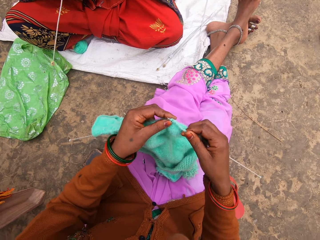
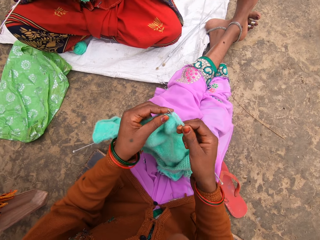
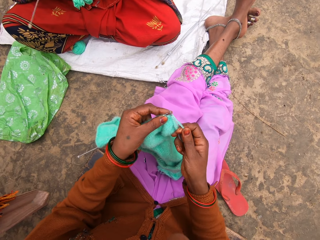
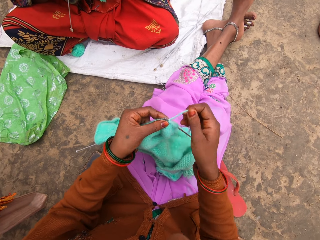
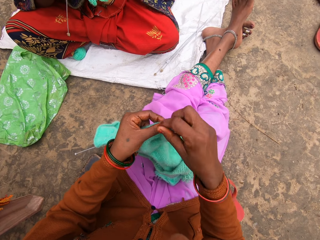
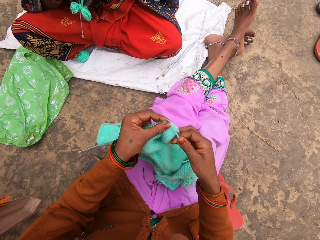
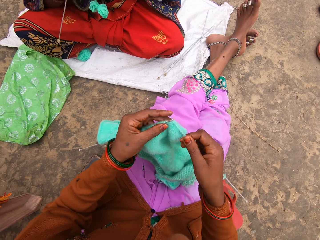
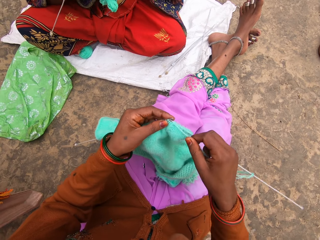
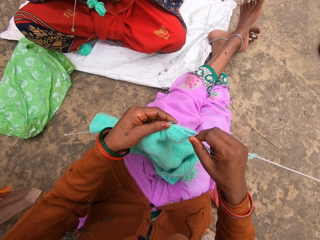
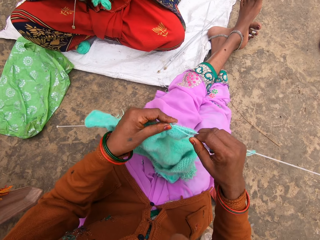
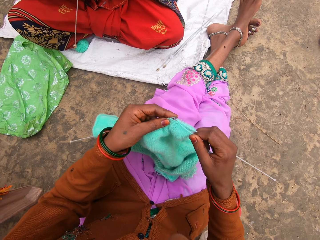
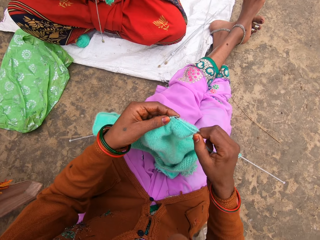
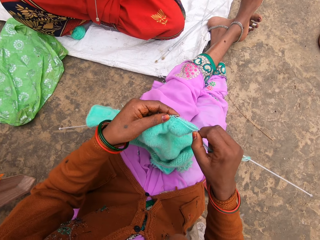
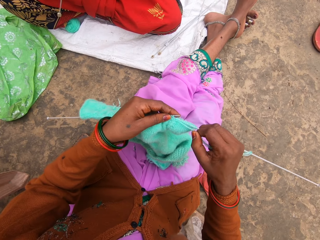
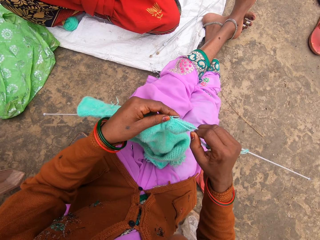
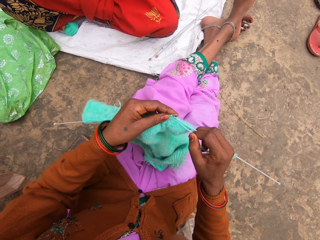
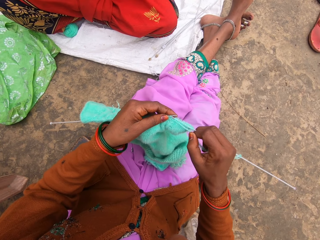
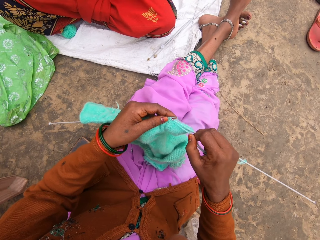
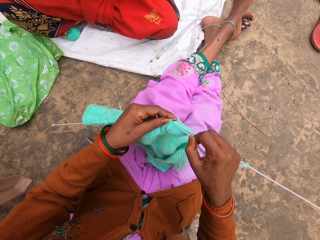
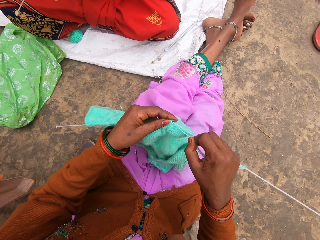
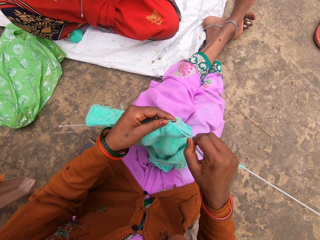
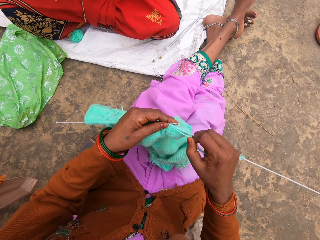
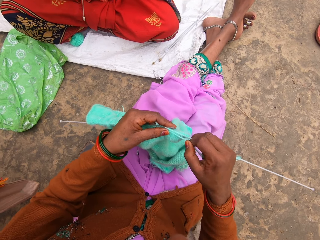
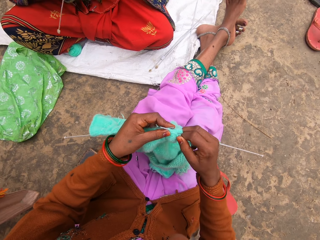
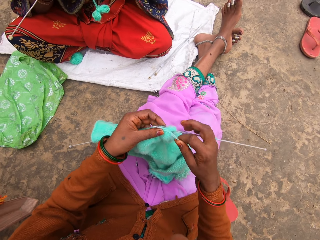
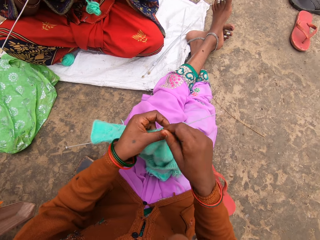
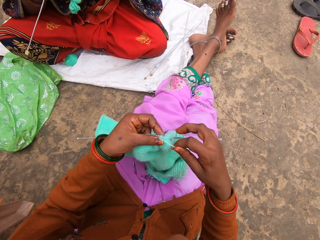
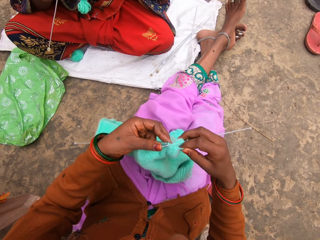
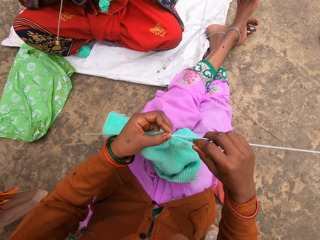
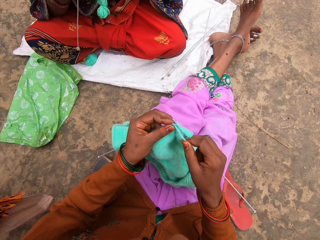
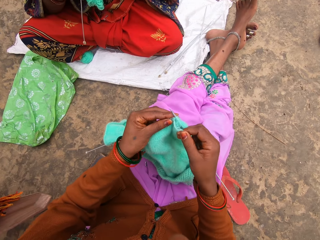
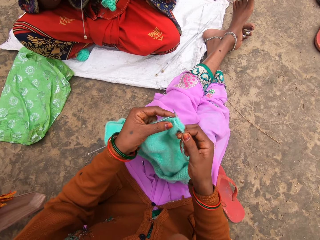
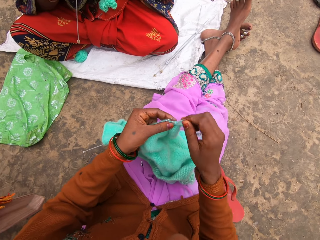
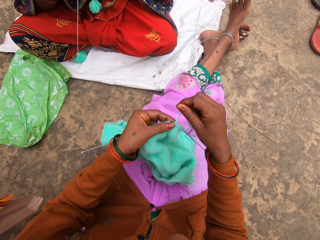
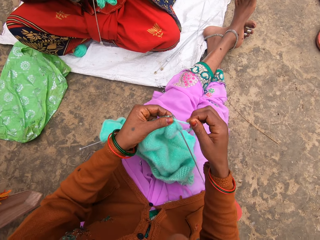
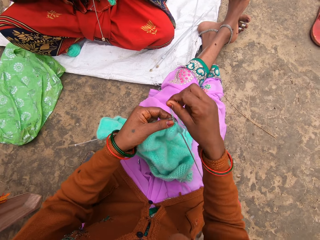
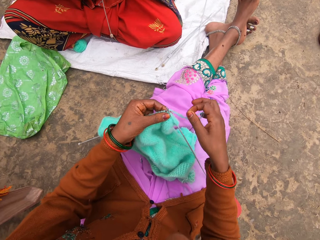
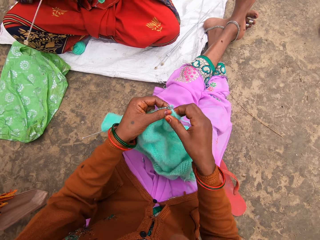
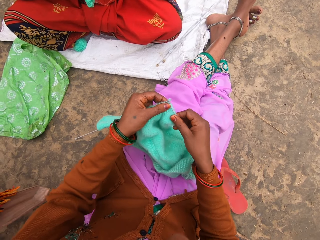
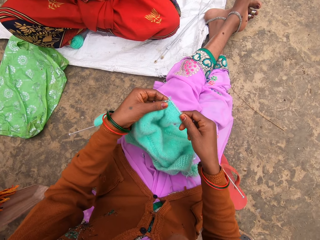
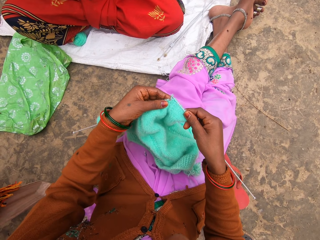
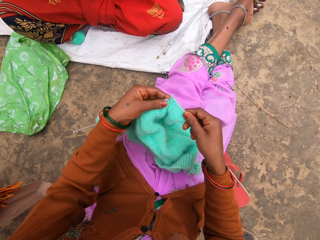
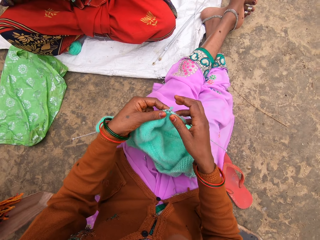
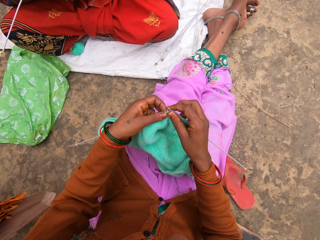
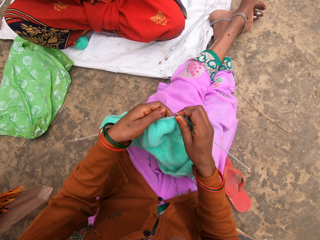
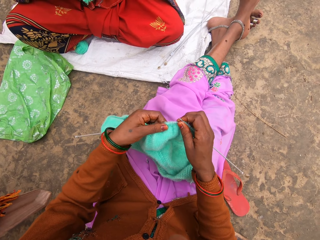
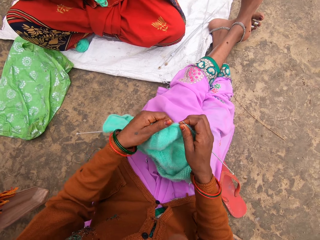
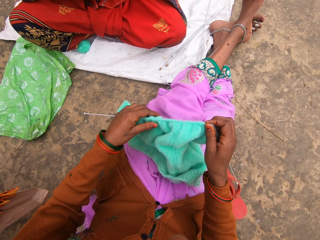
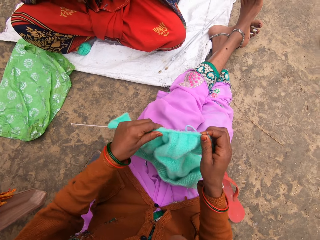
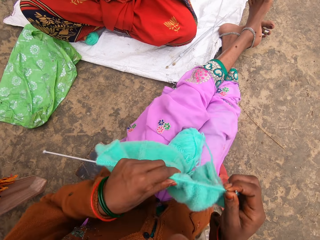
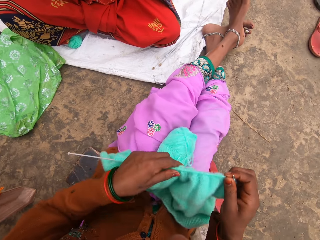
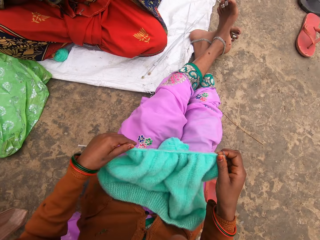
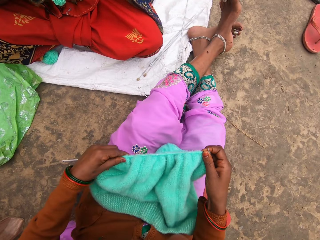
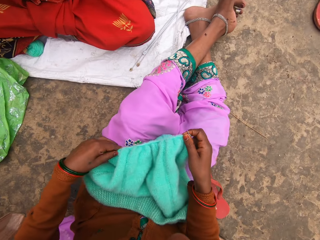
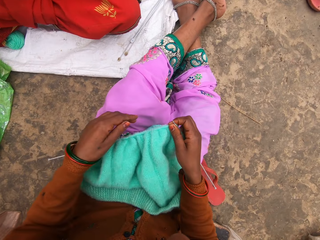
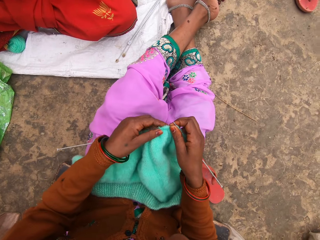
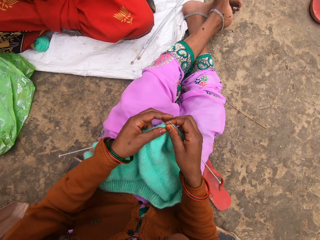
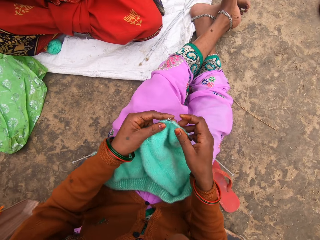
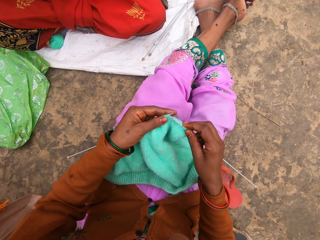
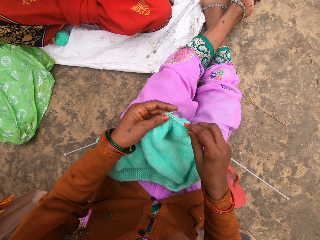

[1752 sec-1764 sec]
The camera wearer talks back.

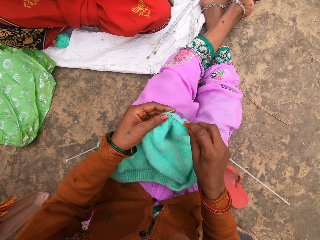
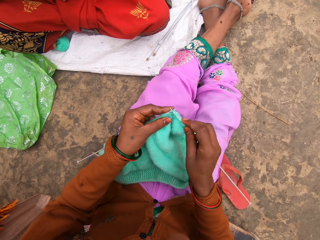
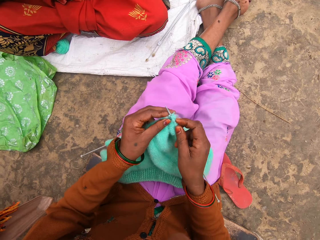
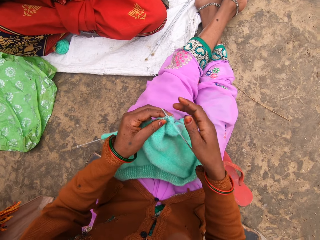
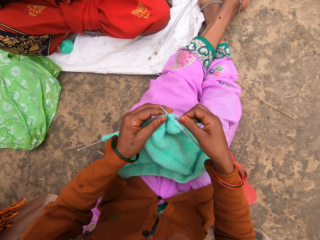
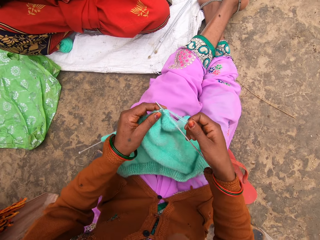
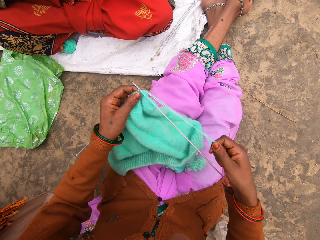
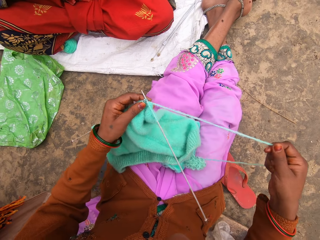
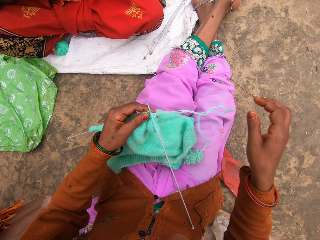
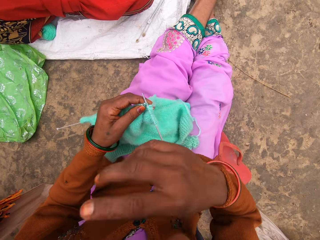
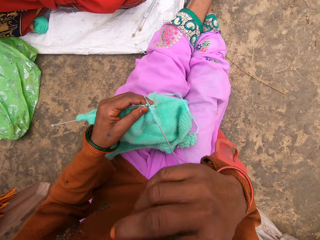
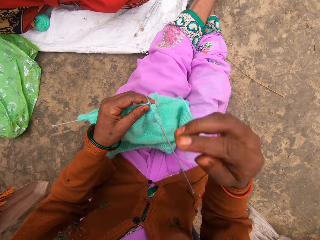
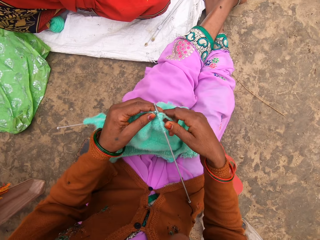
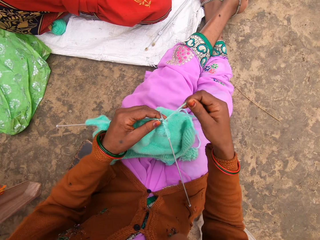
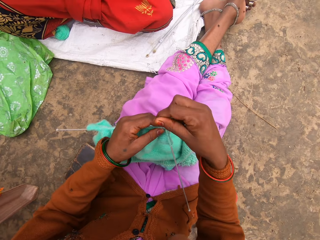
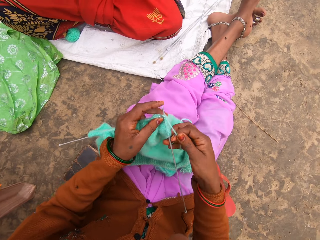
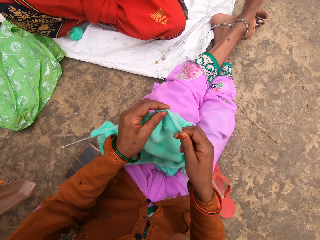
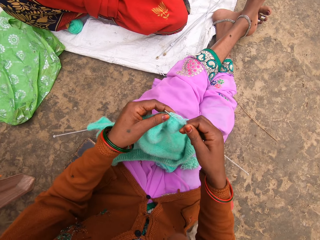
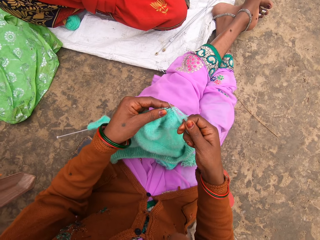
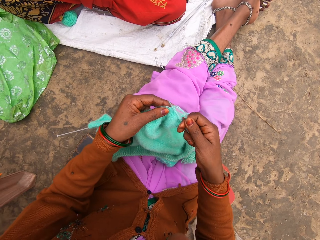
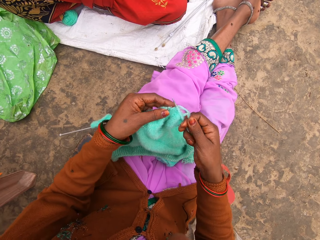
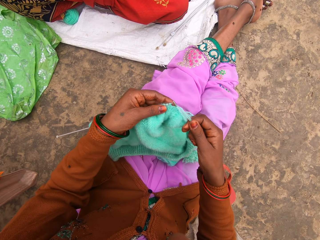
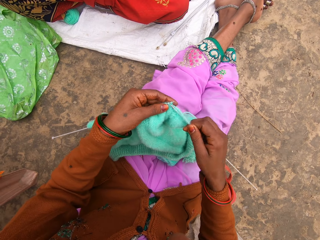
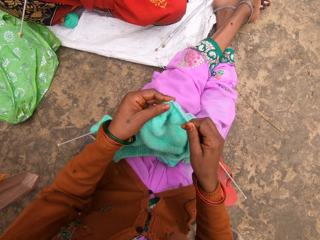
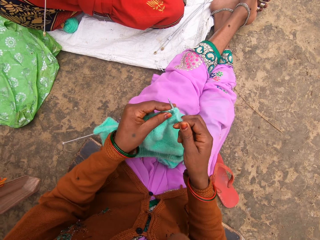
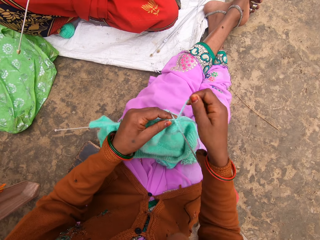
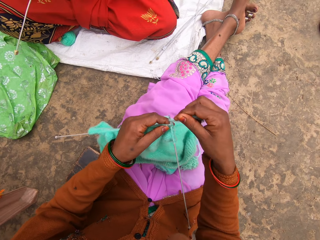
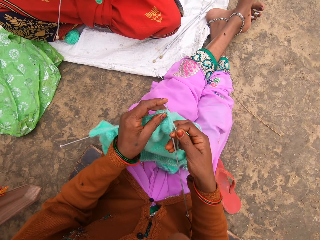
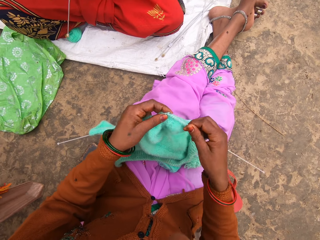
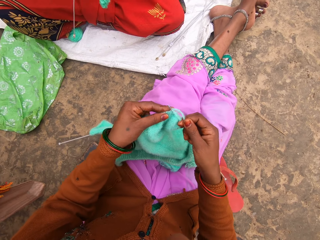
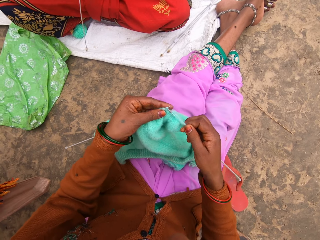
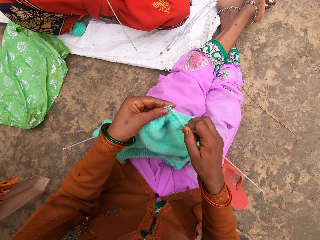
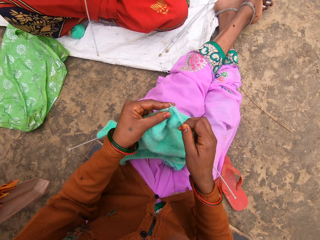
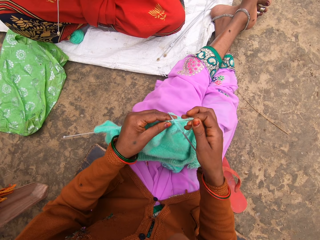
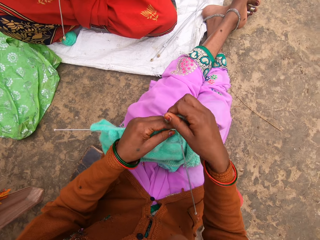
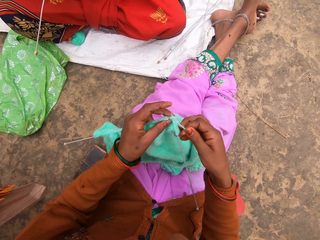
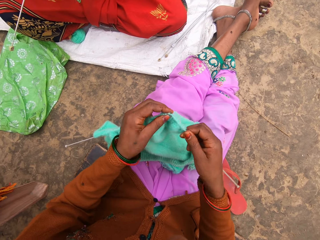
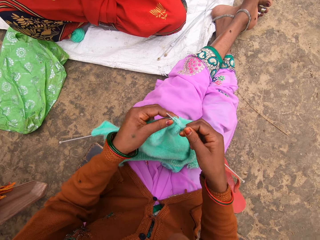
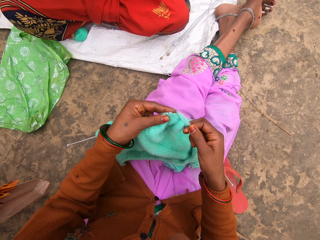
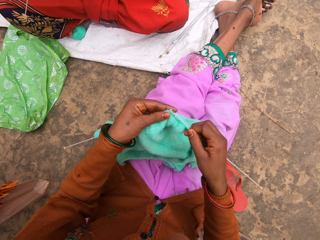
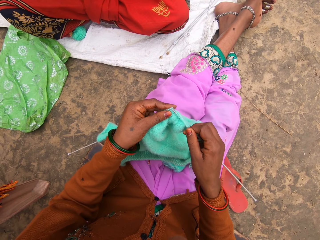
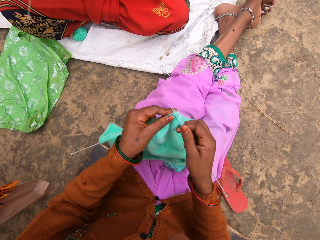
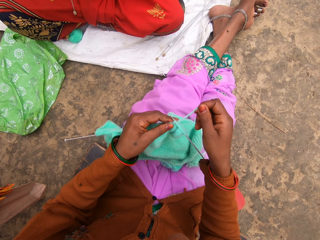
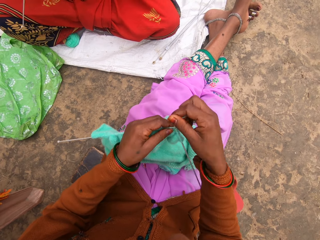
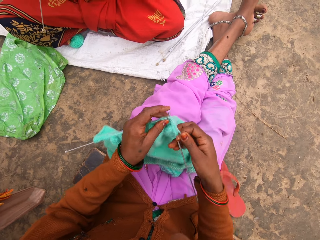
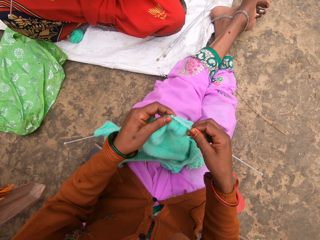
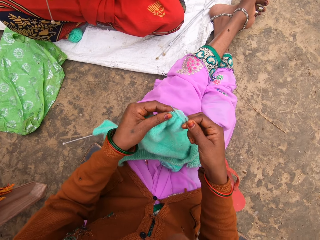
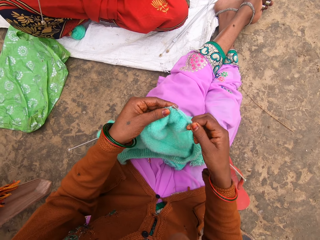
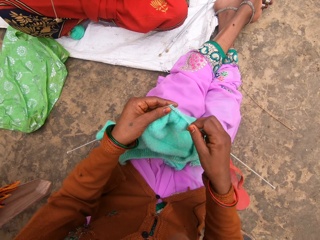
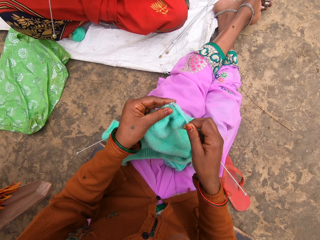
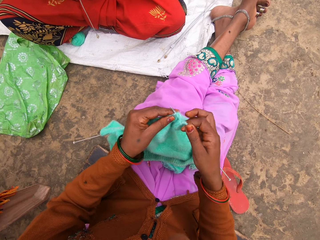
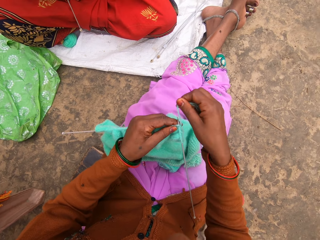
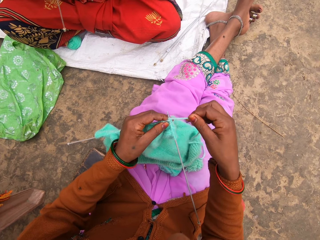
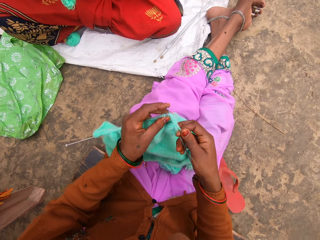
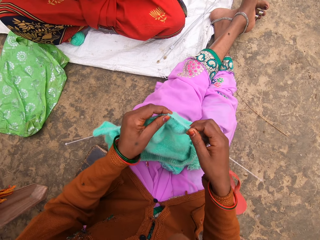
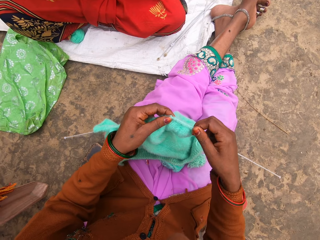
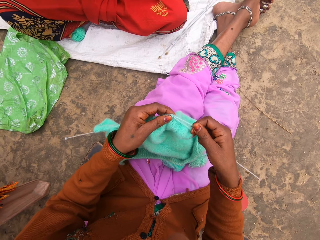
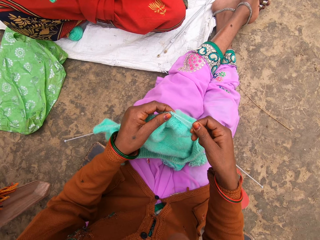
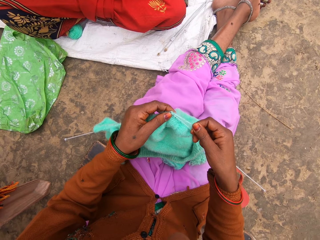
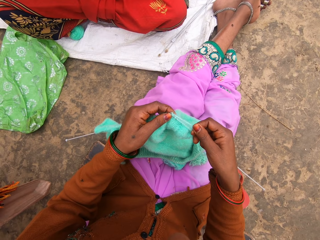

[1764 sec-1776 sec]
The camera wearer wipes on the mouth. They knit.
